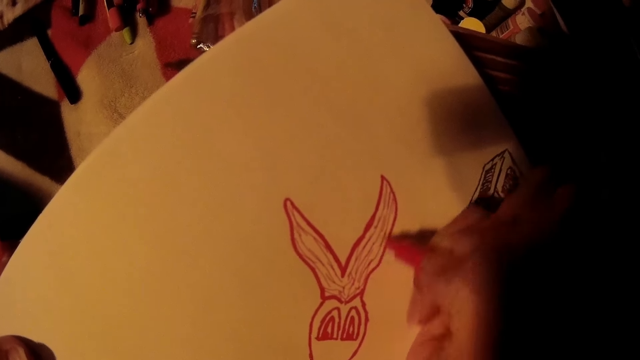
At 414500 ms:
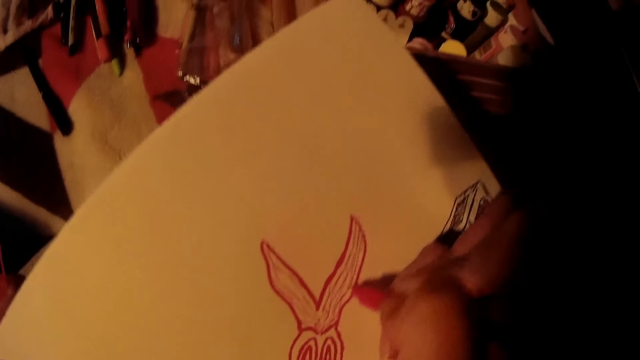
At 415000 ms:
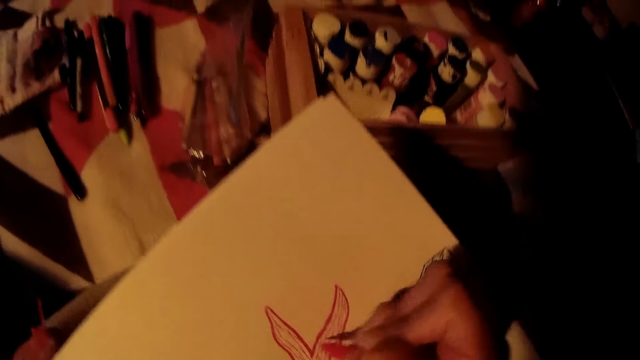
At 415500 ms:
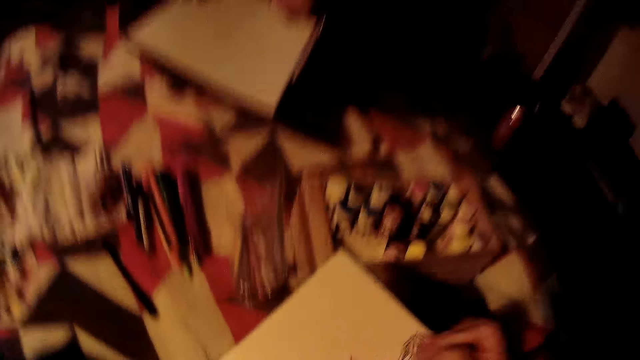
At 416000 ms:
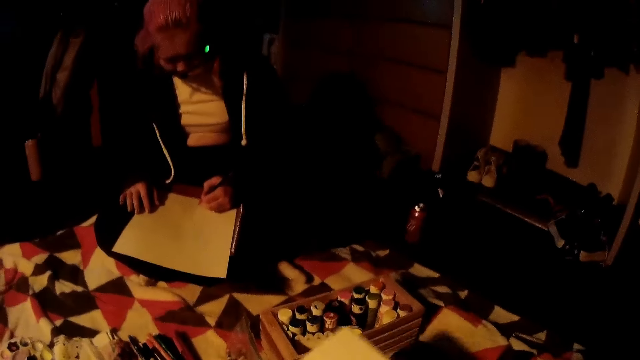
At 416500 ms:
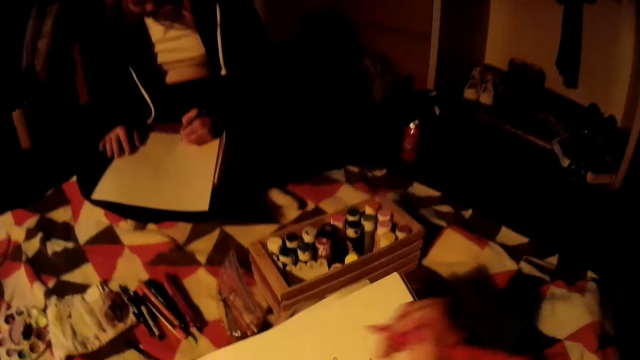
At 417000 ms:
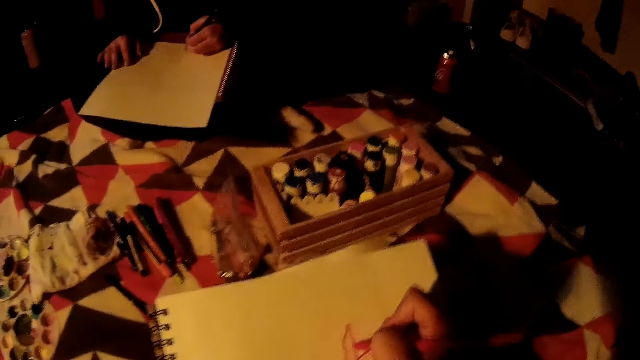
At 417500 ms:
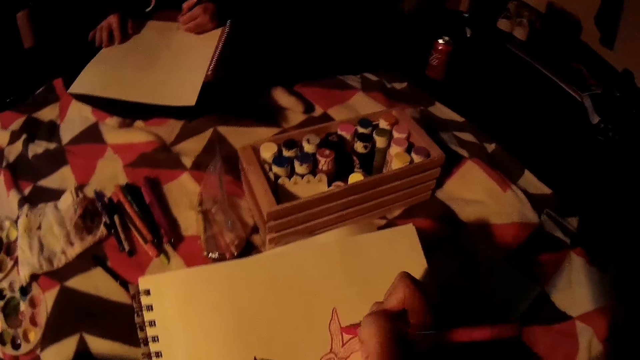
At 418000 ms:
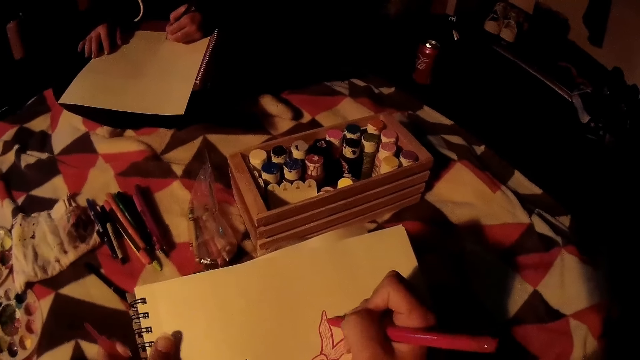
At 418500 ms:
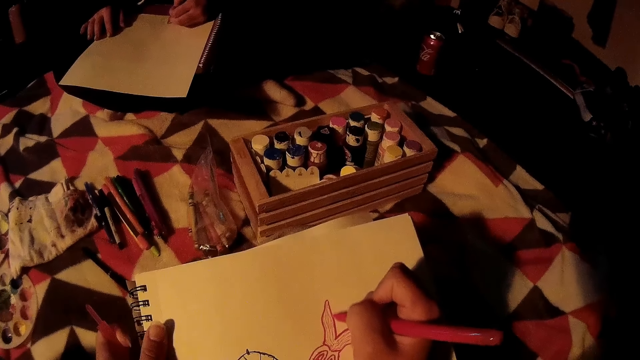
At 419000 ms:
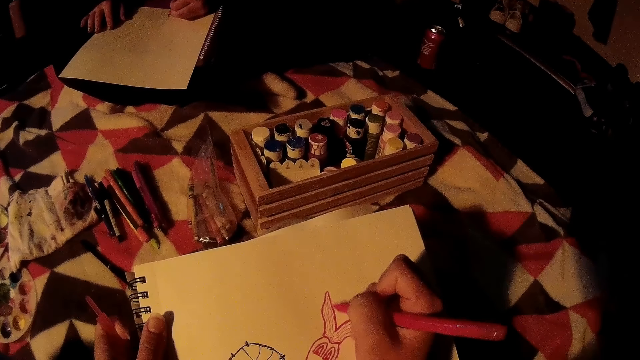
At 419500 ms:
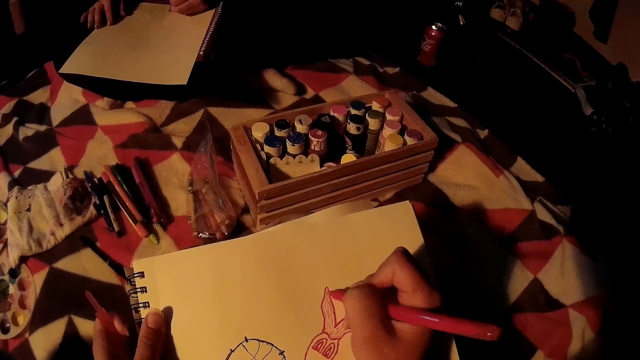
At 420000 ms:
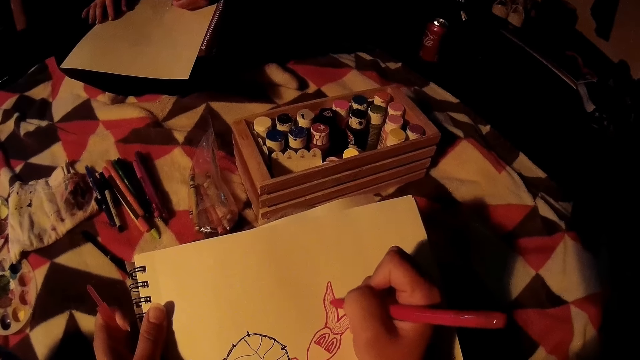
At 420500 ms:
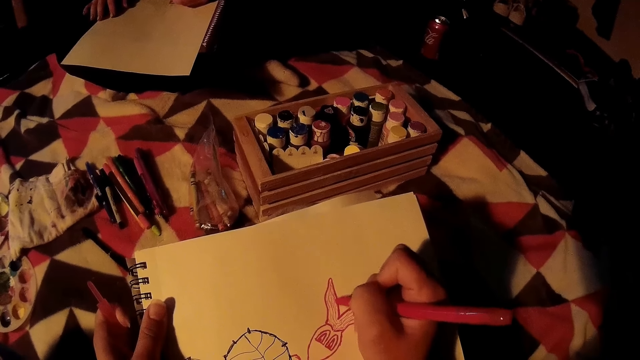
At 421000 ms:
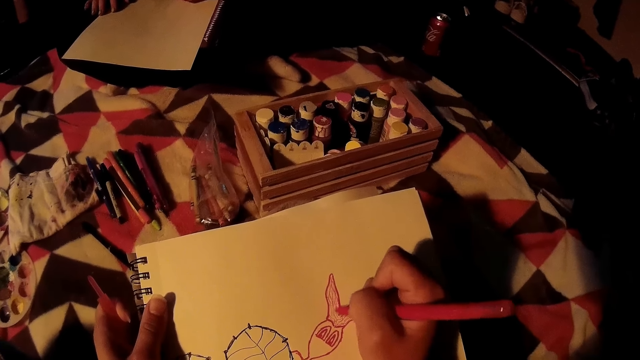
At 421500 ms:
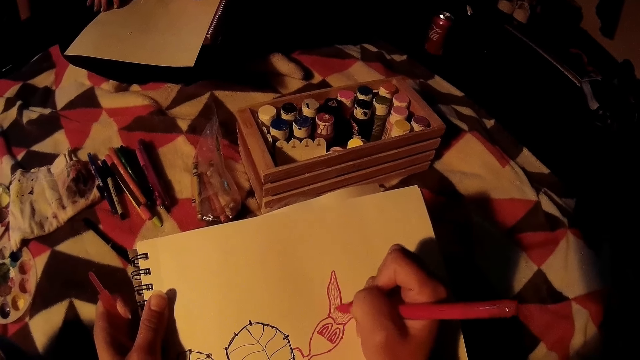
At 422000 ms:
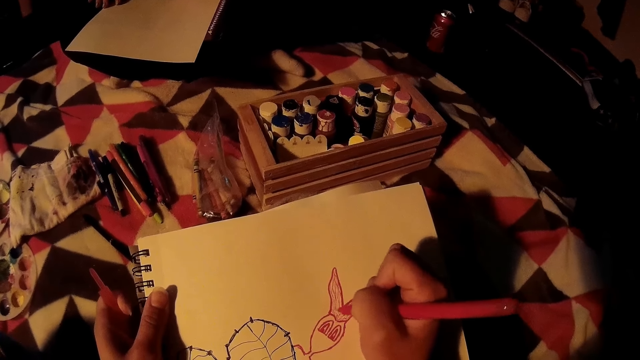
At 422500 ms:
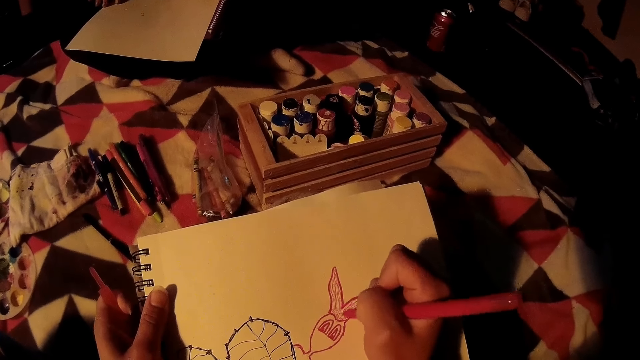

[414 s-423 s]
The lady draws with her left hand on the book. The camera wearer moves the book and draws on the book.

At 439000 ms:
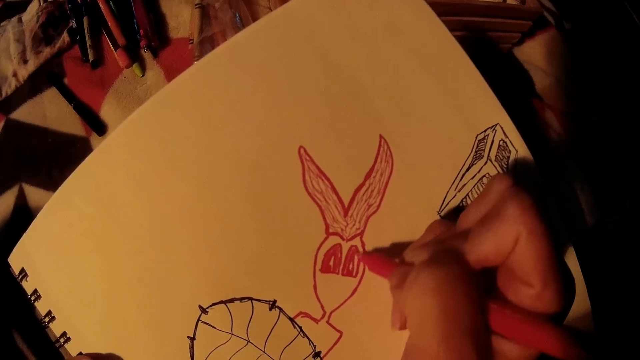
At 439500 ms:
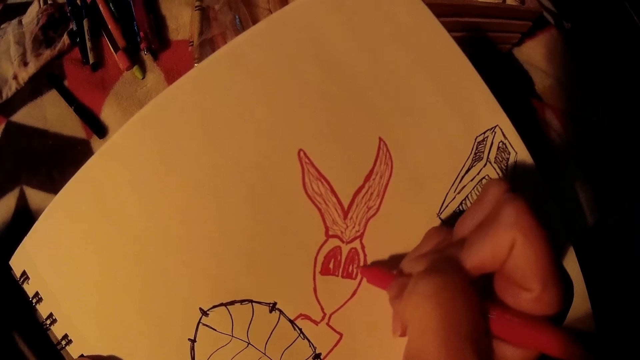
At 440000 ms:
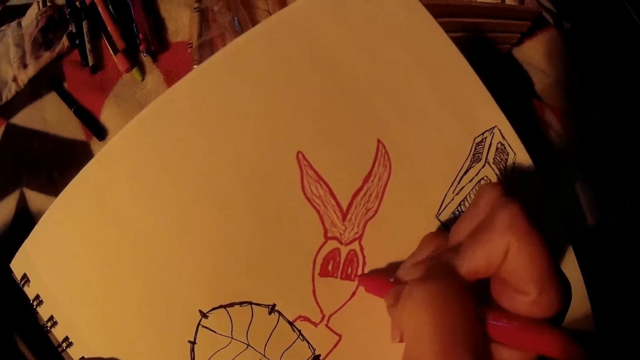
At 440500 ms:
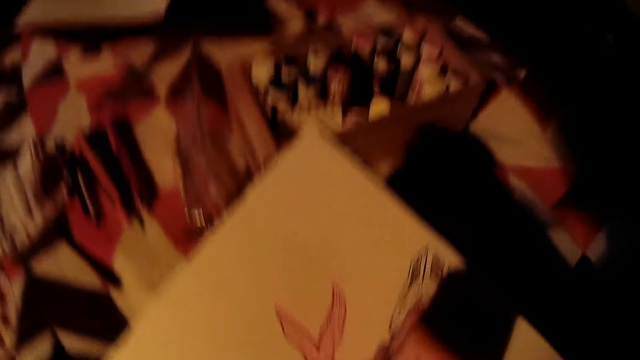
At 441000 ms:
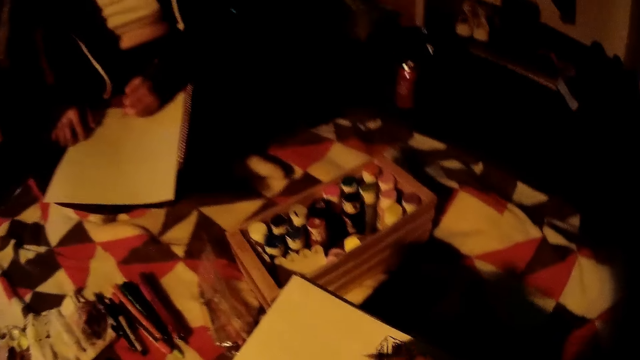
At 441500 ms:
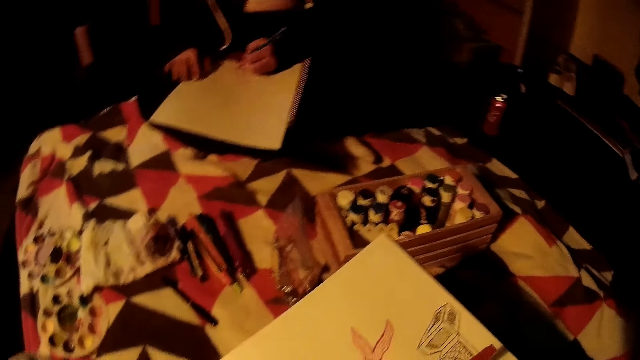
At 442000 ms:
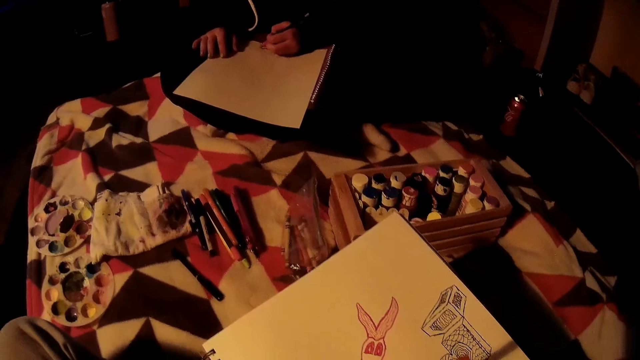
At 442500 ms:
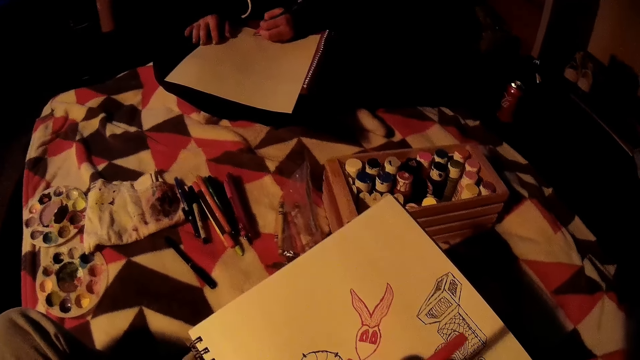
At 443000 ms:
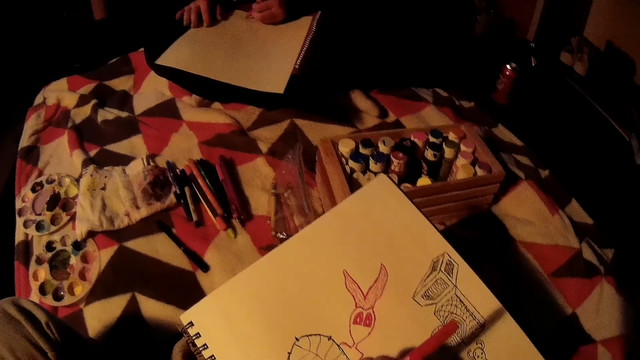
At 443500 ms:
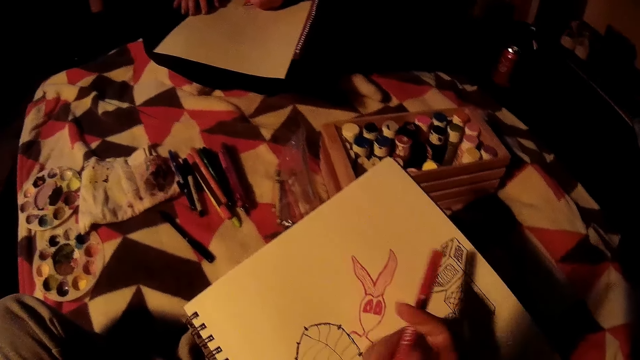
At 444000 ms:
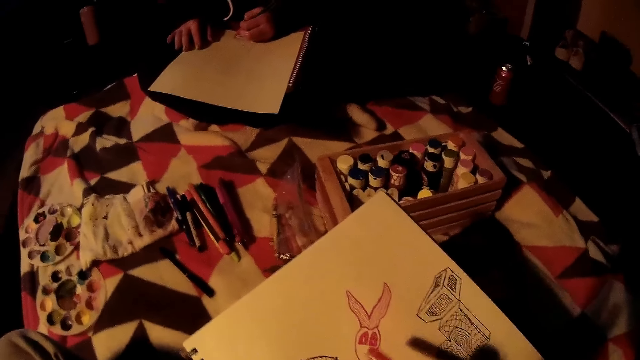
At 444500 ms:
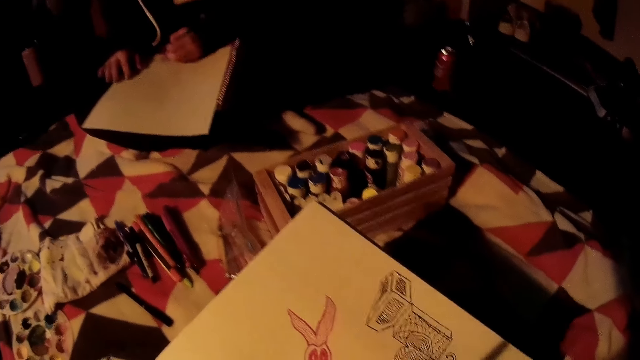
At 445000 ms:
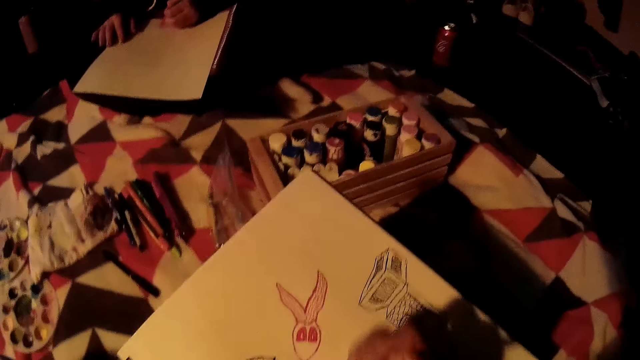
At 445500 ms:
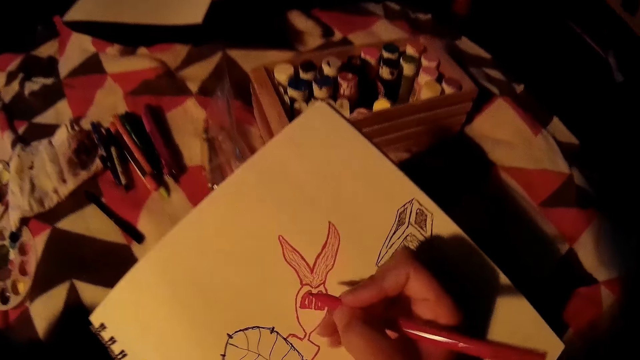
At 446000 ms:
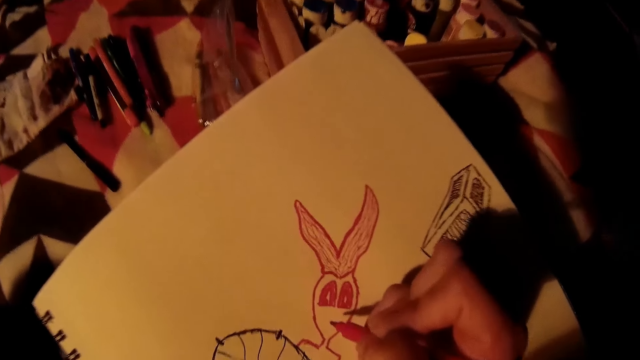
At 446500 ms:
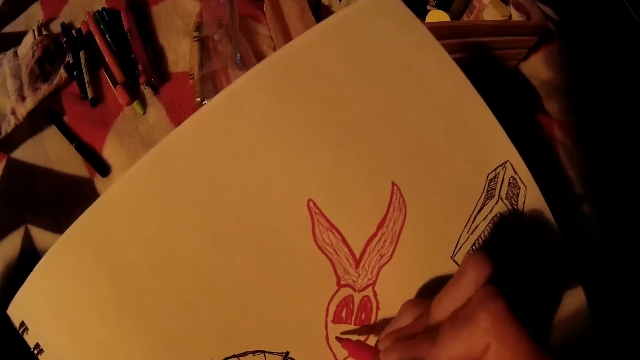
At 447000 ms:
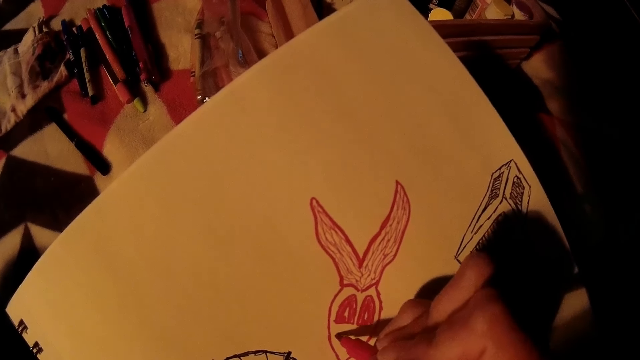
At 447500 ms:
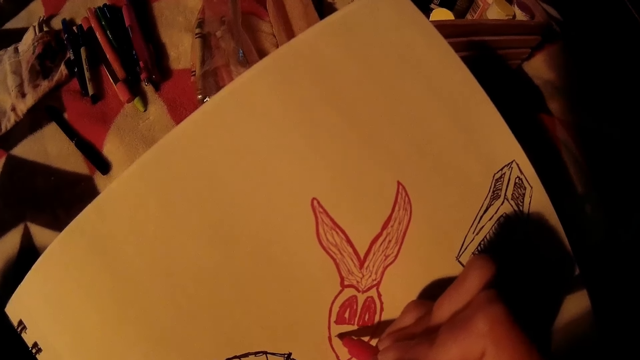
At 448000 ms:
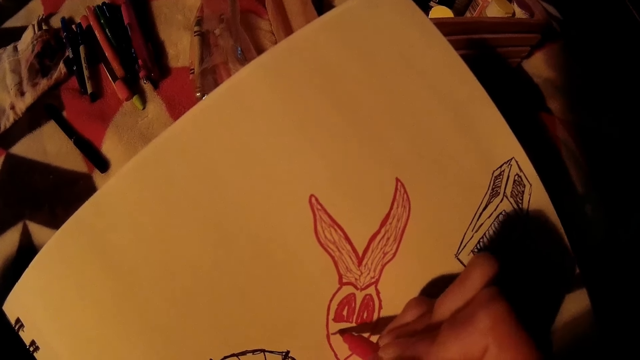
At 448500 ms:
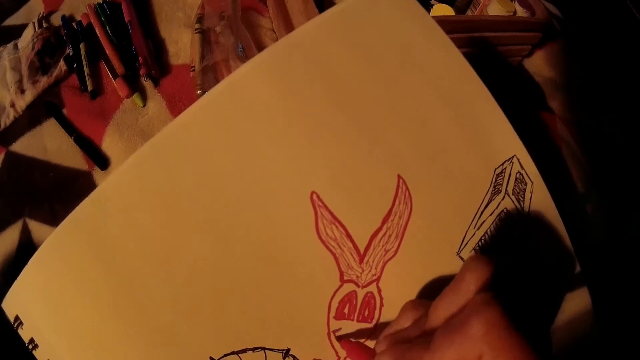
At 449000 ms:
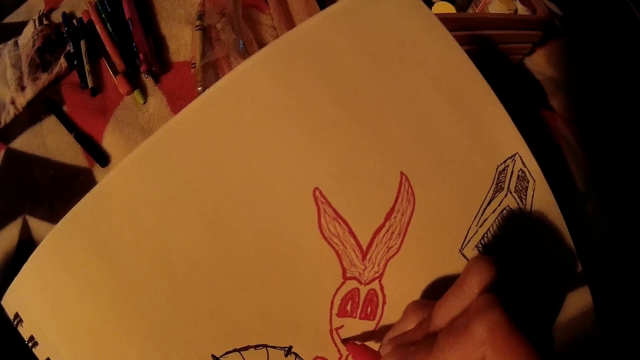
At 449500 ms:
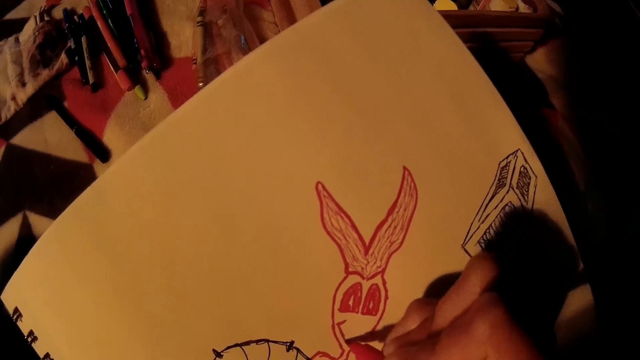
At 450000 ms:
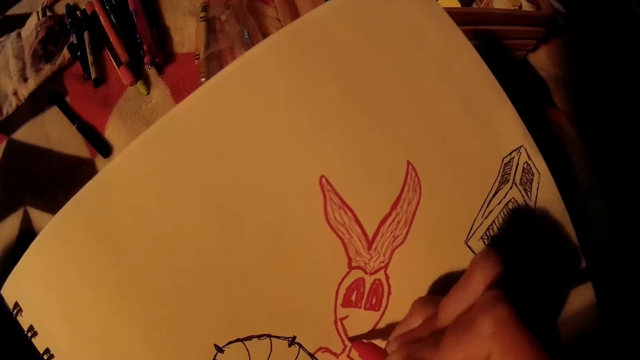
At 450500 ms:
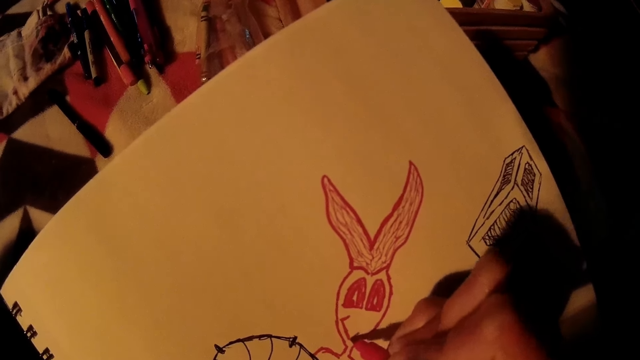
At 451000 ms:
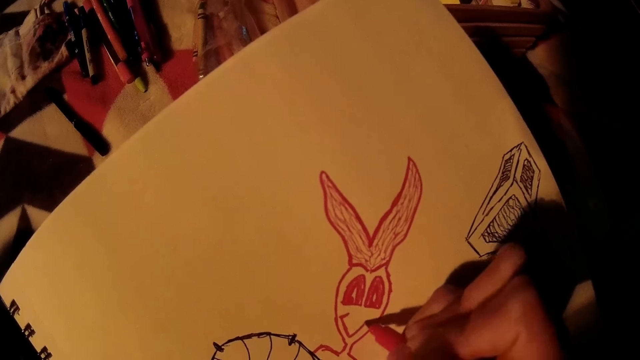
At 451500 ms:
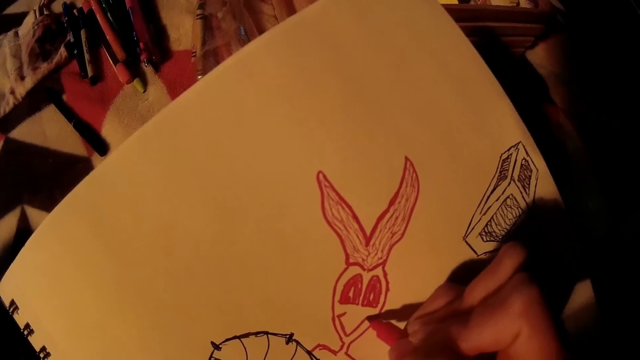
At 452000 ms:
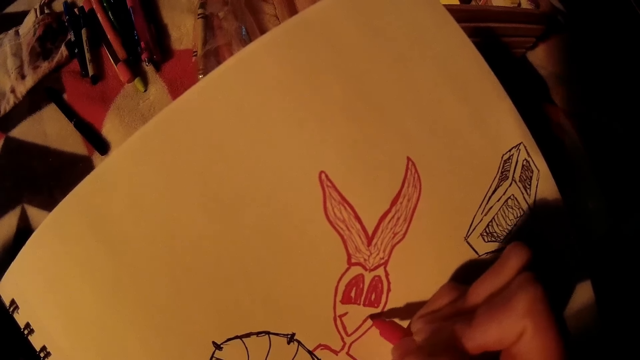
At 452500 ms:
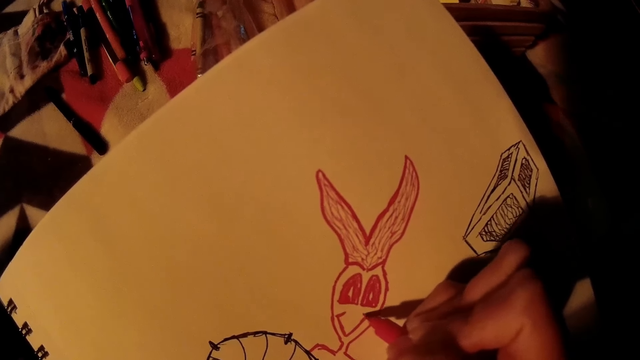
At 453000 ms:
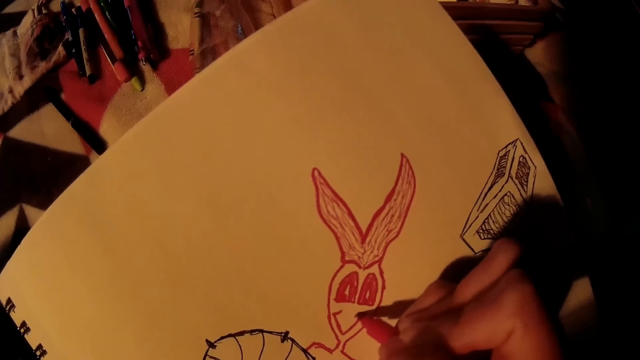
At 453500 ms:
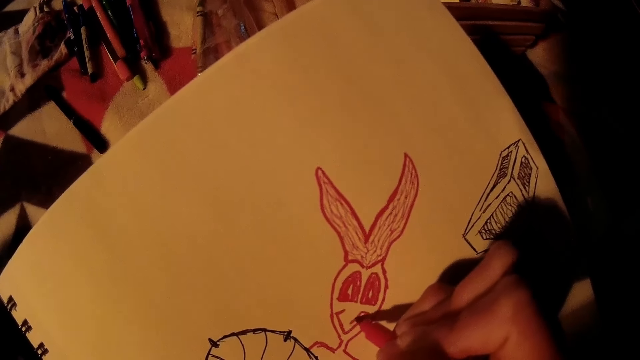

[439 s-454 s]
The lady draws with her left hand on the book. The camera wearer draws on the book with the red pen in her right hand.
